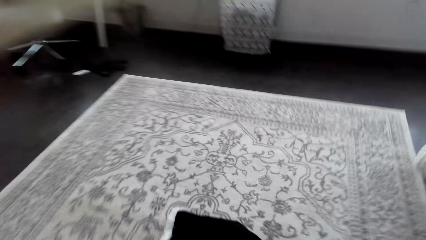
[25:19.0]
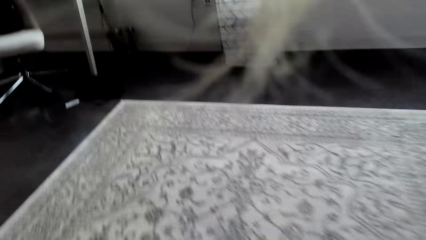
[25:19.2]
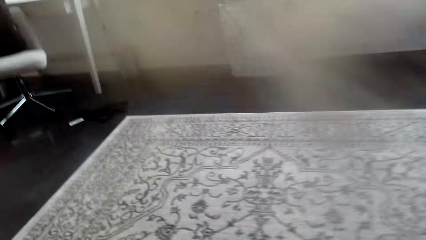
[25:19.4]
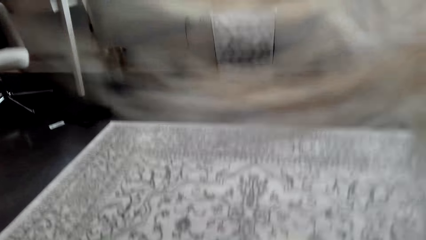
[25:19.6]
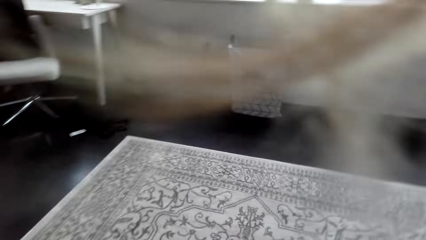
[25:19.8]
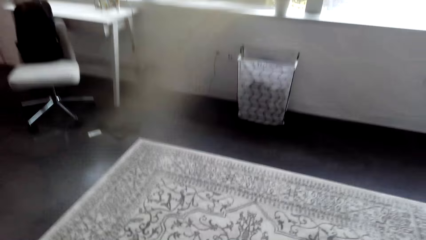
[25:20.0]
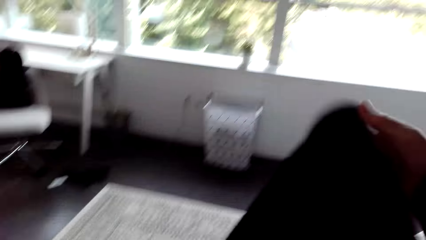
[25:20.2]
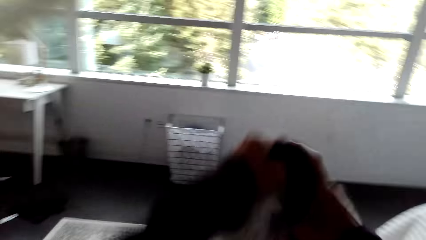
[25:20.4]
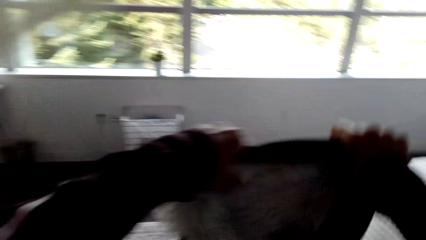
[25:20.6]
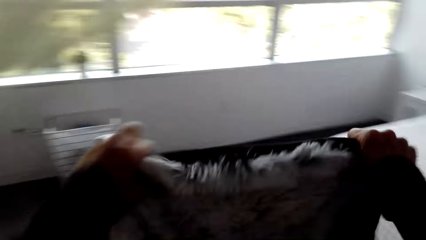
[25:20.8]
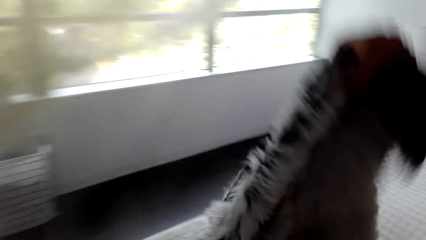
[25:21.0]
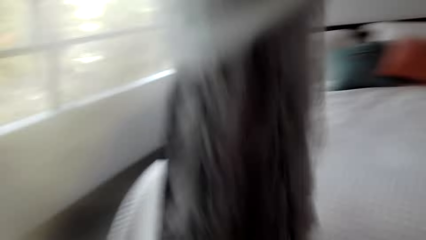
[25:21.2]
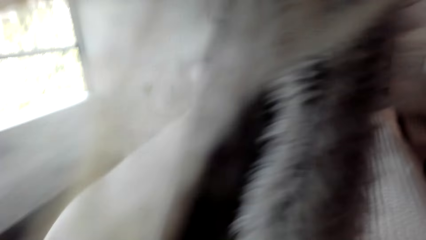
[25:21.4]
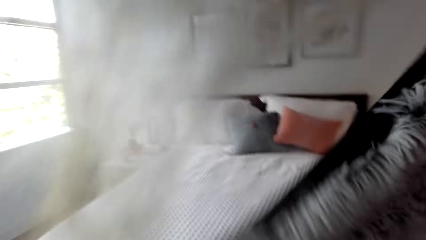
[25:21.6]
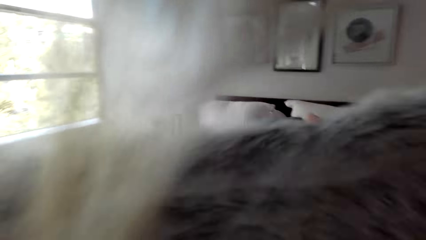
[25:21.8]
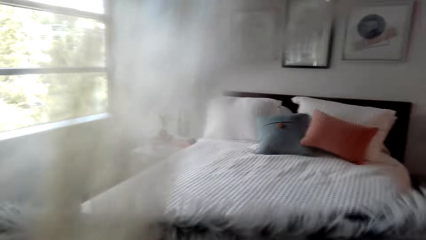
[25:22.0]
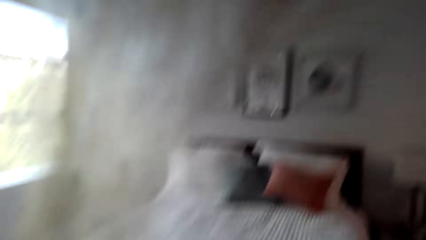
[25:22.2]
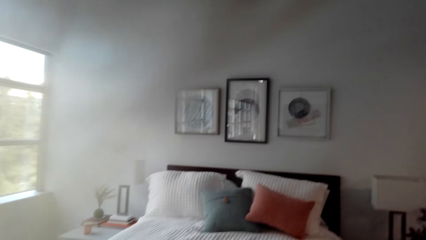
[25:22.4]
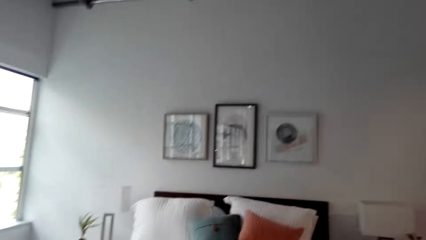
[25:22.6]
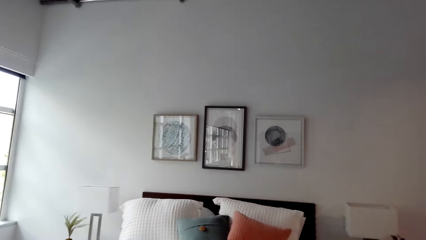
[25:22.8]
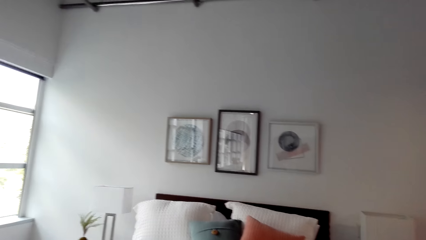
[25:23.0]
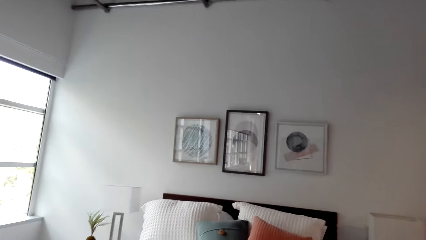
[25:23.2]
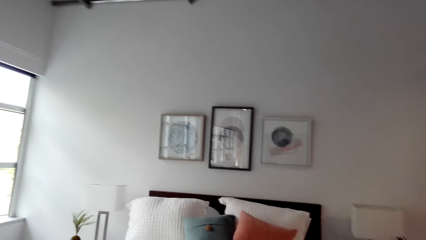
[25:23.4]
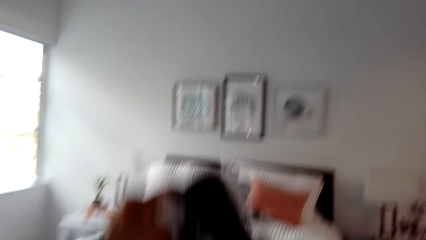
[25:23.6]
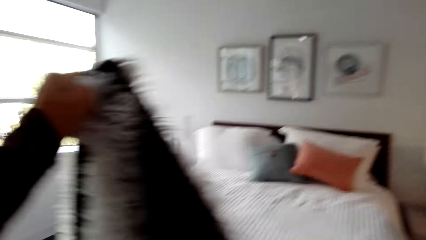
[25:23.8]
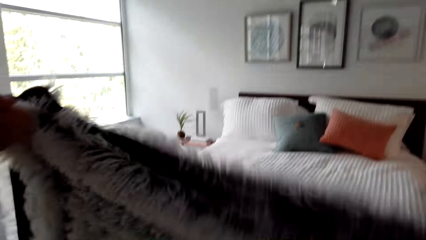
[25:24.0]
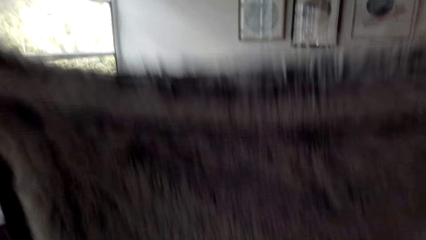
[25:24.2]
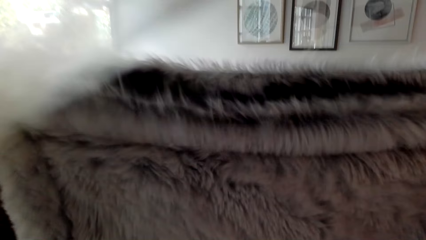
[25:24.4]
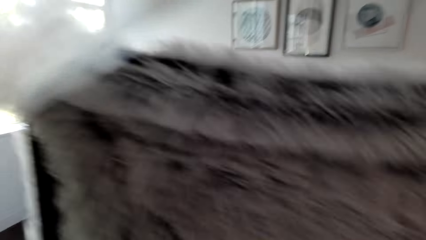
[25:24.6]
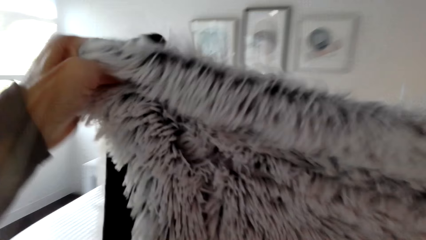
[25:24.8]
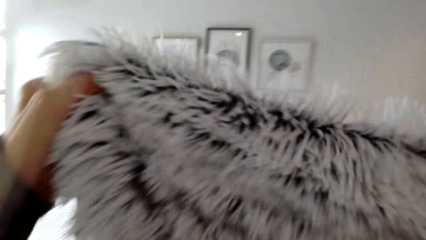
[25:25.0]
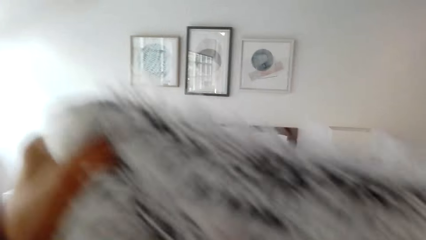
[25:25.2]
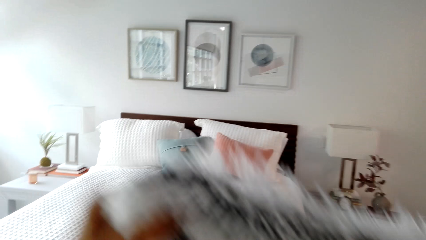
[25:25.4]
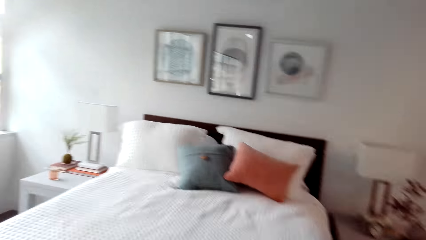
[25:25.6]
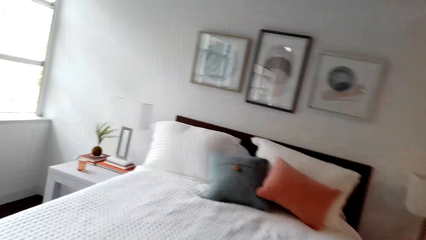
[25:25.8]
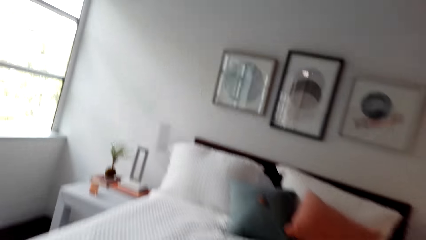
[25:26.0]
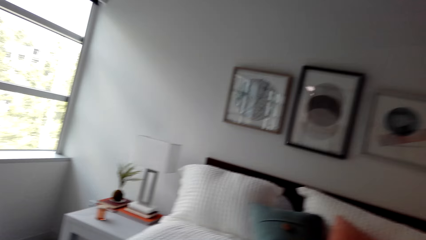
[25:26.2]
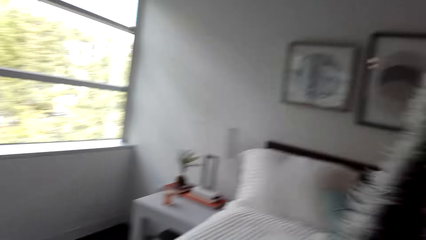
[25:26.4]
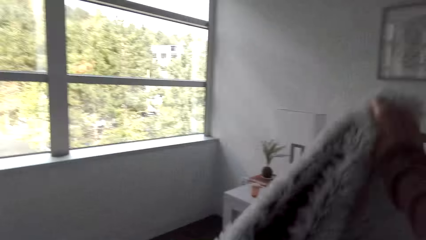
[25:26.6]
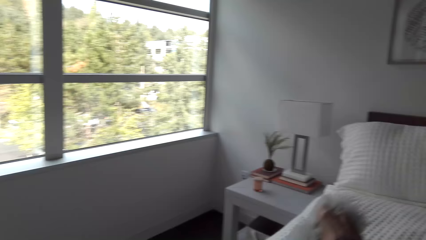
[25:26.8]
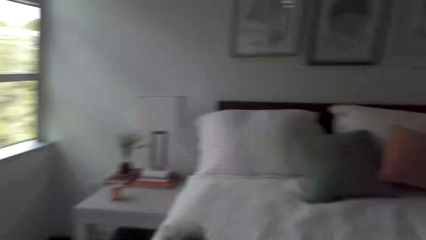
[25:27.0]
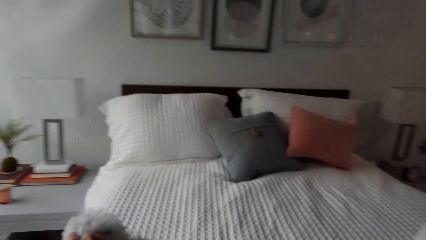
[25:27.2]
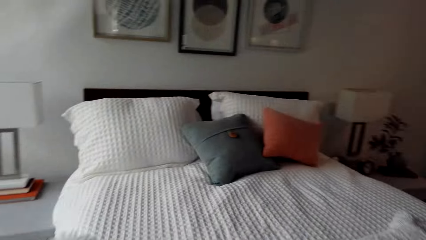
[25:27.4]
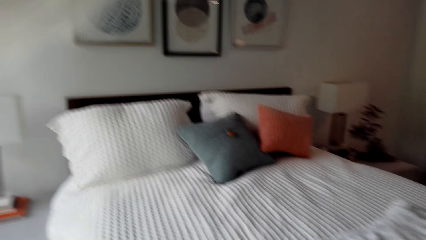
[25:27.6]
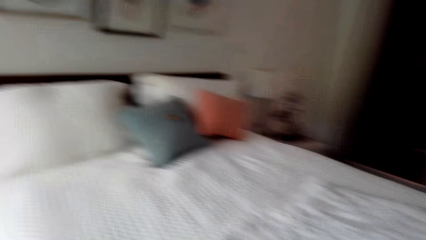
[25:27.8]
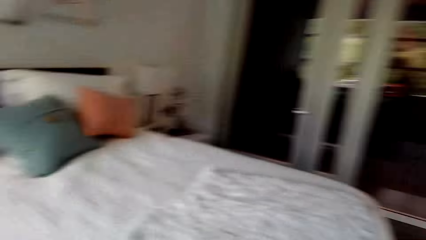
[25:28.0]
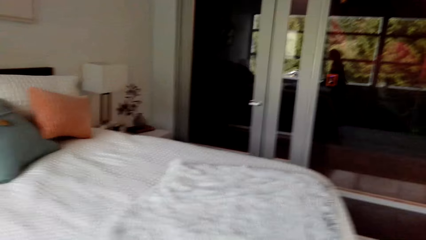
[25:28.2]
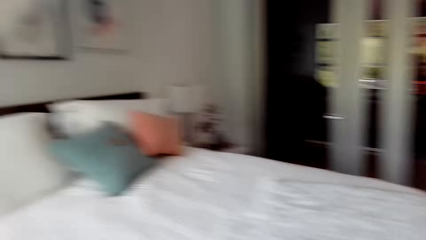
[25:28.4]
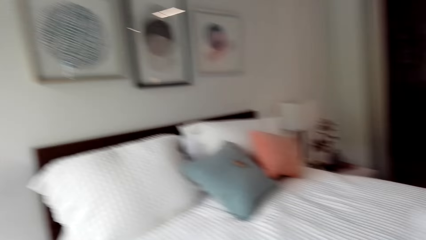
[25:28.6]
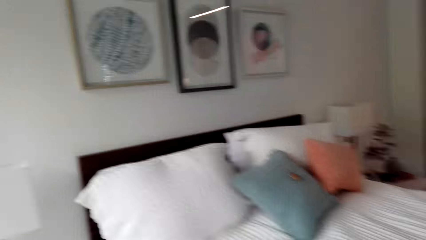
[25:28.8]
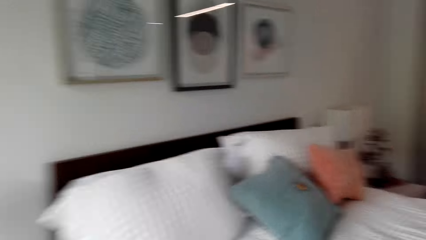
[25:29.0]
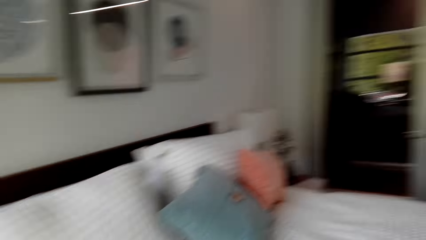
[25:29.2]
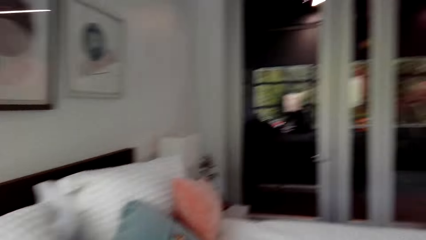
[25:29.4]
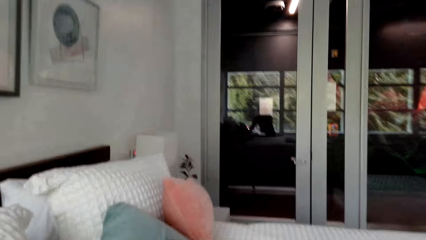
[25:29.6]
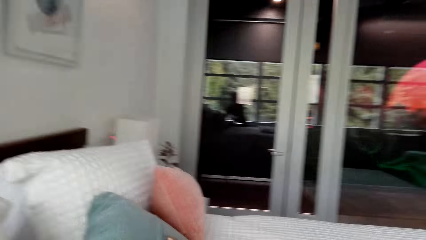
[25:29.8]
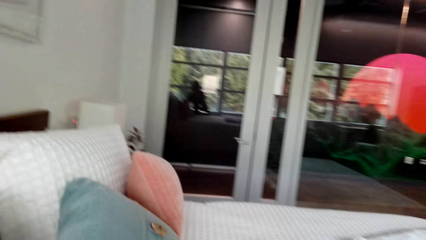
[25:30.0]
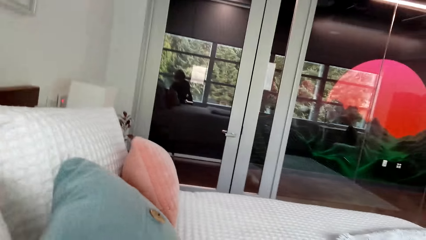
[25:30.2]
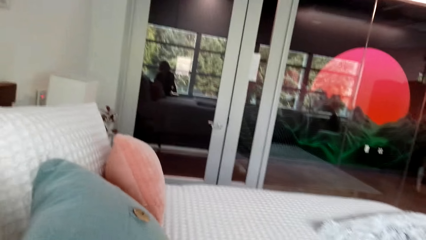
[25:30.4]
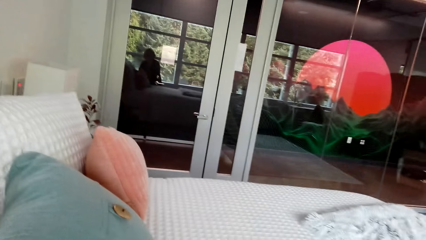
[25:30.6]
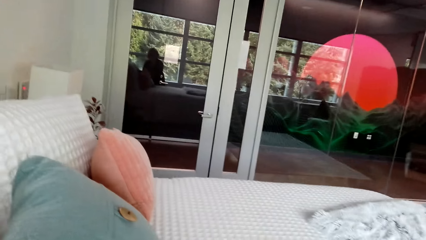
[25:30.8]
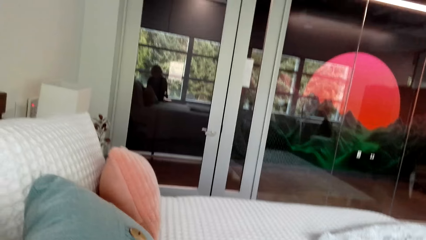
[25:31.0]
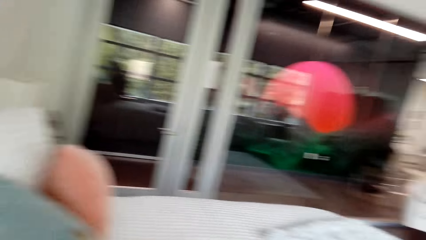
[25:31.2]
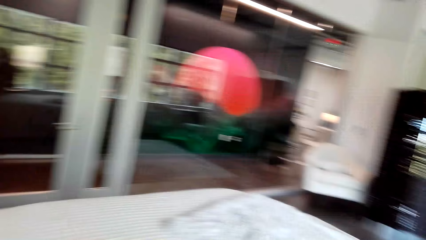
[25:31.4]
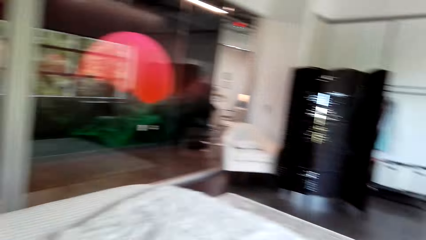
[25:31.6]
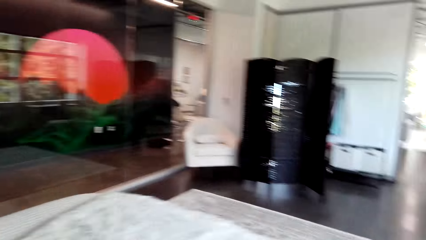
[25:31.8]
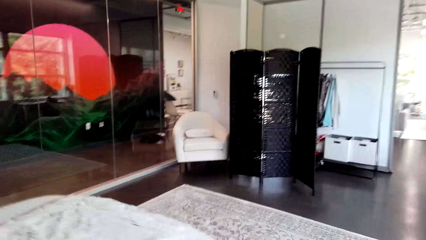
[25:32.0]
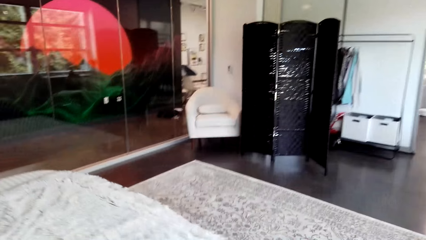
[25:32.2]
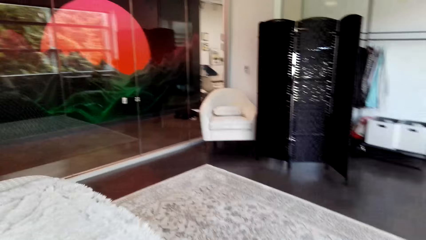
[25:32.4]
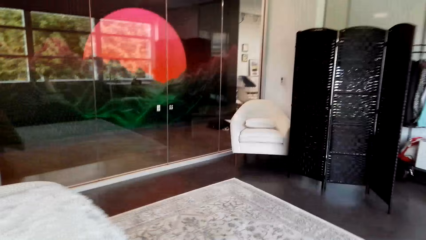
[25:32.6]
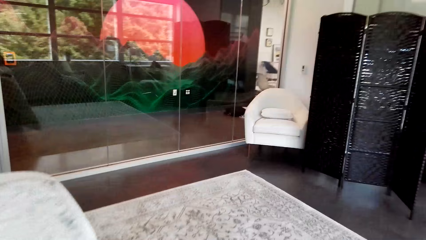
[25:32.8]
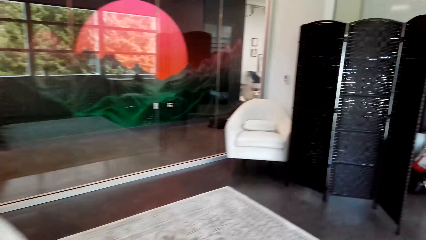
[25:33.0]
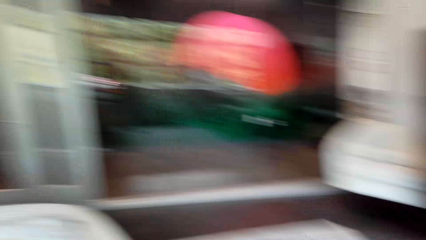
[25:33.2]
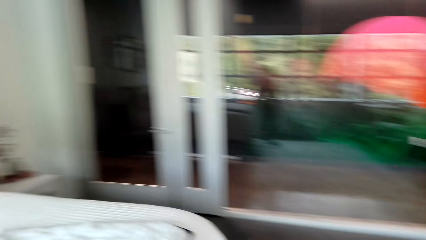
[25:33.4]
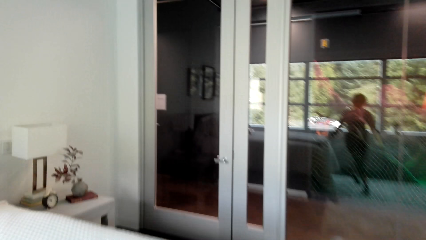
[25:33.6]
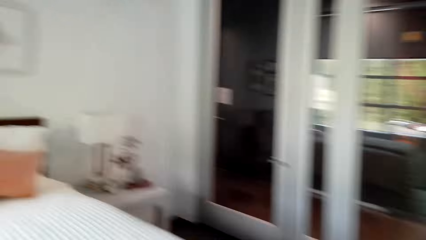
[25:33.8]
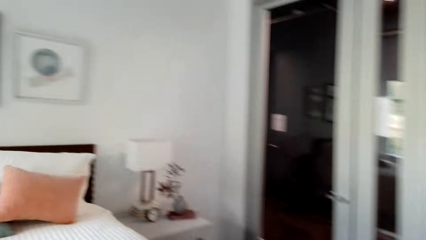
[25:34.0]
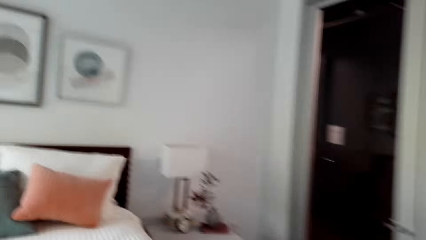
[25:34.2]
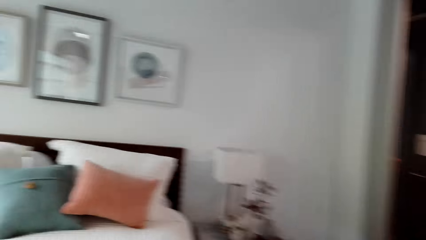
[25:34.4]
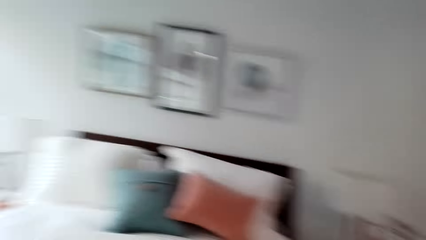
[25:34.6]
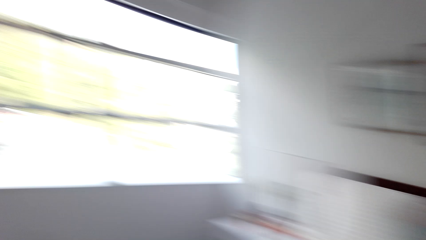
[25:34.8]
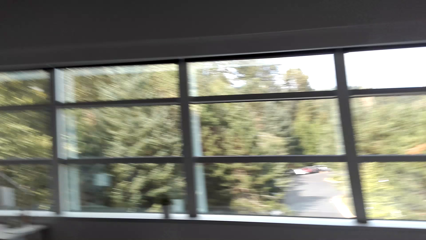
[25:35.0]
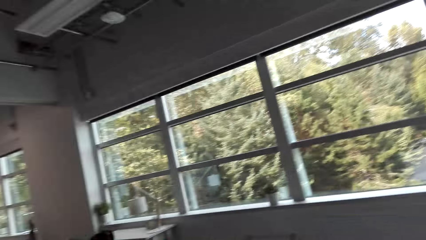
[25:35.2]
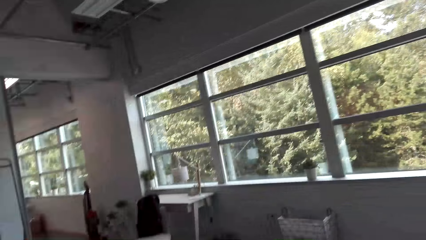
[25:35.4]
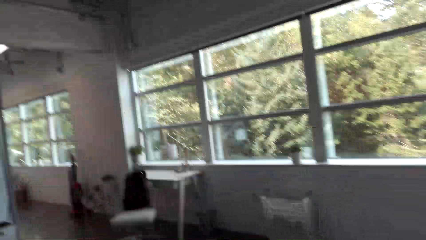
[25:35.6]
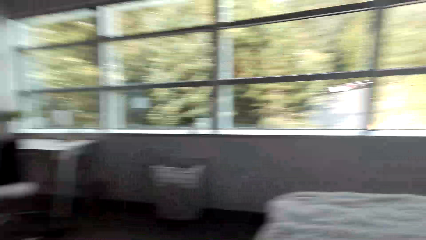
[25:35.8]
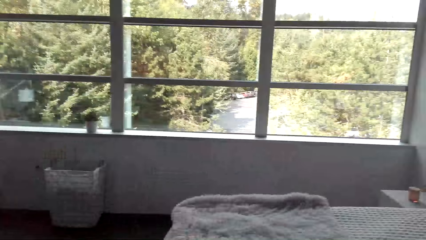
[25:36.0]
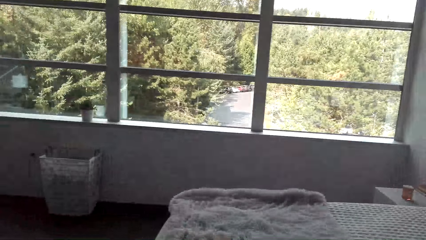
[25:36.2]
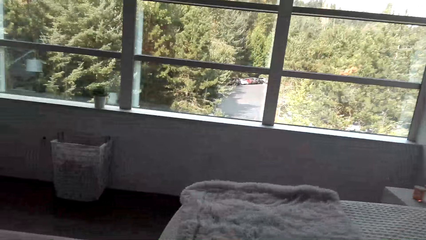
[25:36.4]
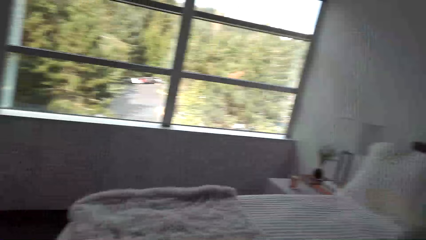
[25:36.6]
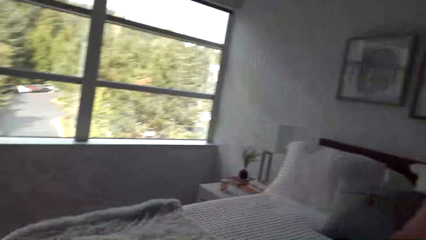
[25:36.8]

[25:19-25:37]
The camera wearer picks up fabric or a blanket from the floor. She holds the blanket on her hands. She straightens the fabric. She spreads the blanket on the bed. She stands beside the bed. She walks around the room.
